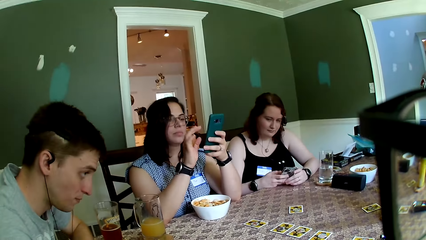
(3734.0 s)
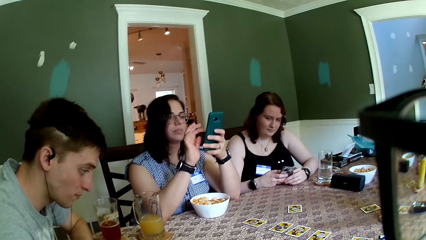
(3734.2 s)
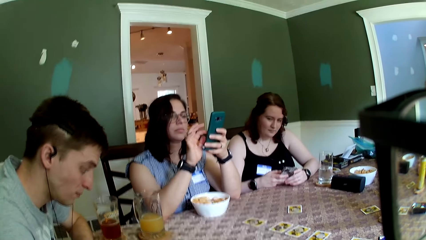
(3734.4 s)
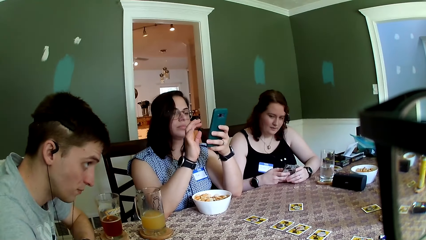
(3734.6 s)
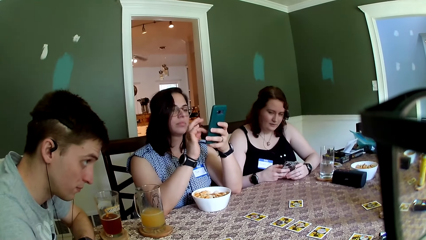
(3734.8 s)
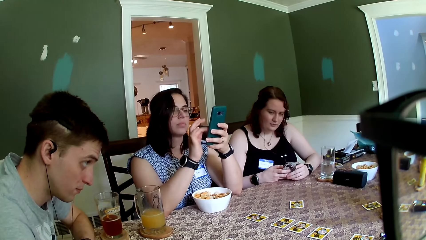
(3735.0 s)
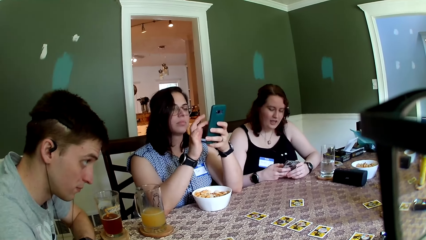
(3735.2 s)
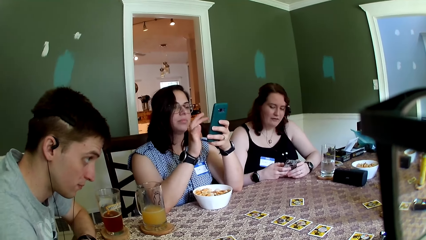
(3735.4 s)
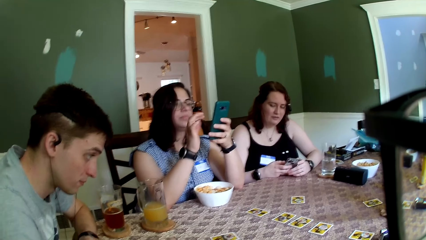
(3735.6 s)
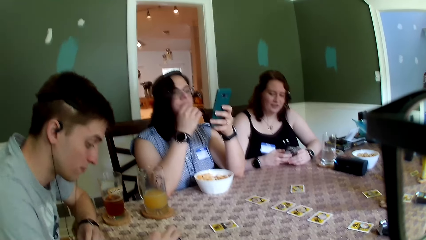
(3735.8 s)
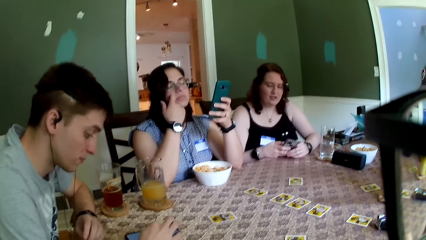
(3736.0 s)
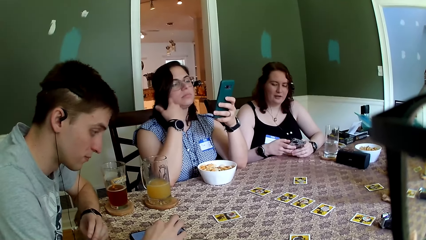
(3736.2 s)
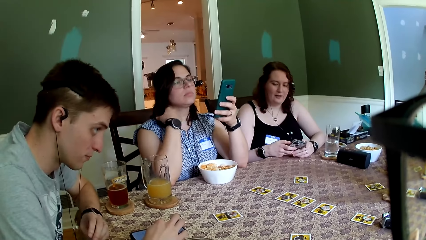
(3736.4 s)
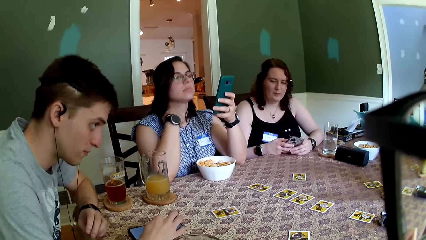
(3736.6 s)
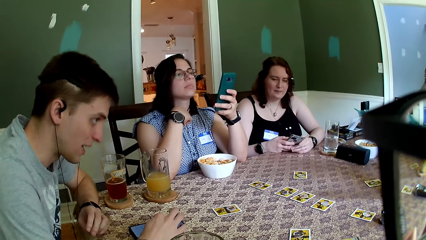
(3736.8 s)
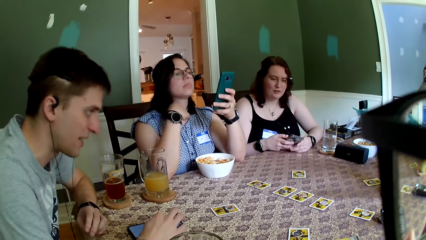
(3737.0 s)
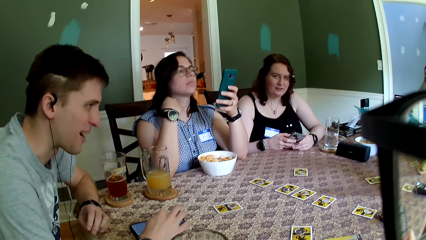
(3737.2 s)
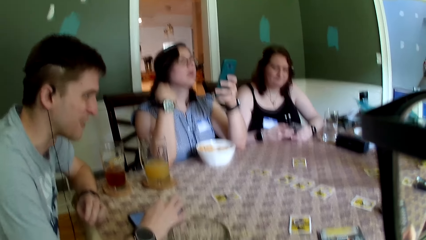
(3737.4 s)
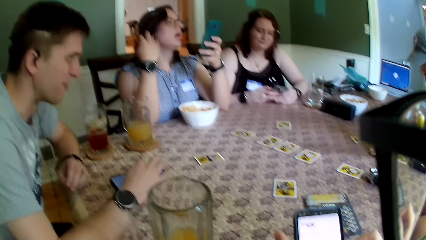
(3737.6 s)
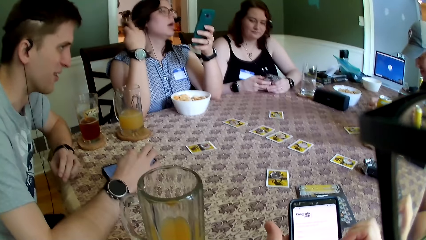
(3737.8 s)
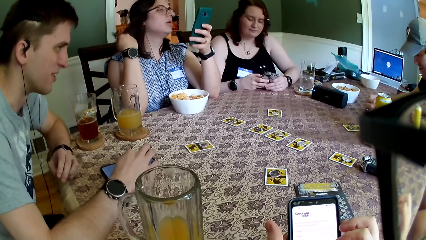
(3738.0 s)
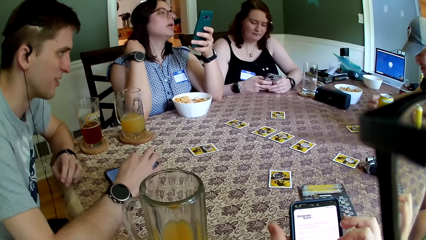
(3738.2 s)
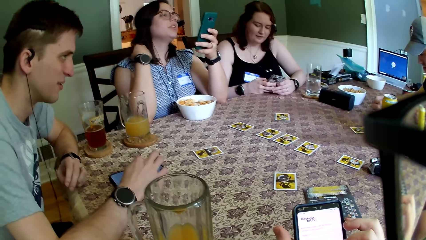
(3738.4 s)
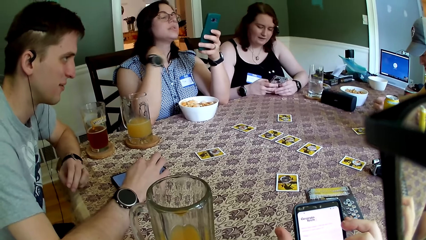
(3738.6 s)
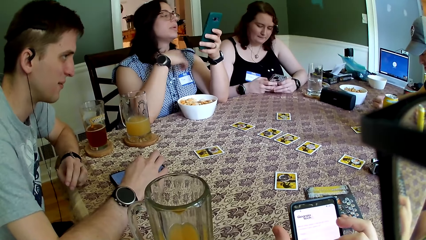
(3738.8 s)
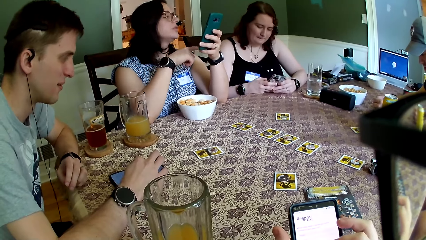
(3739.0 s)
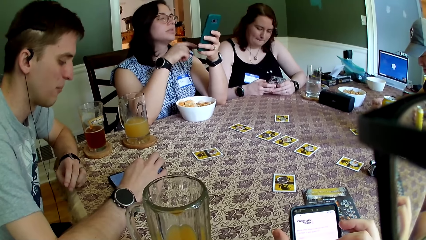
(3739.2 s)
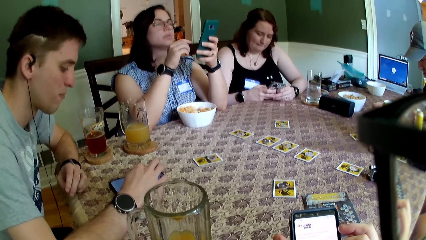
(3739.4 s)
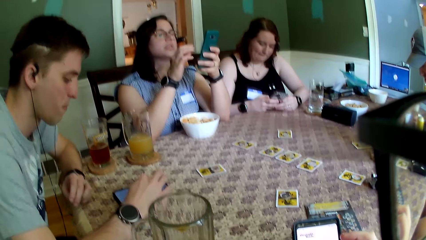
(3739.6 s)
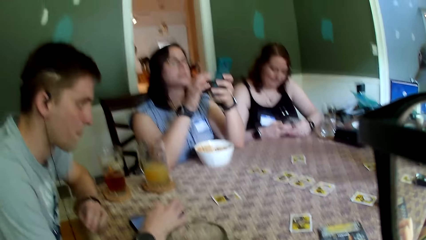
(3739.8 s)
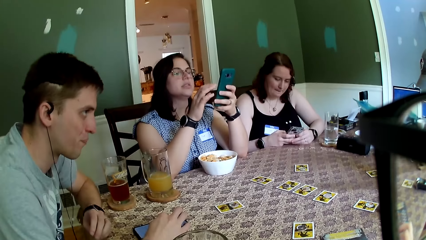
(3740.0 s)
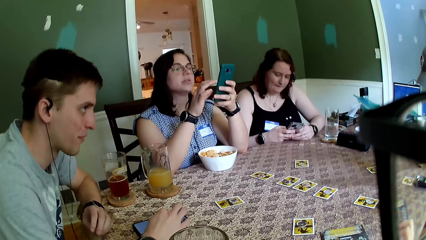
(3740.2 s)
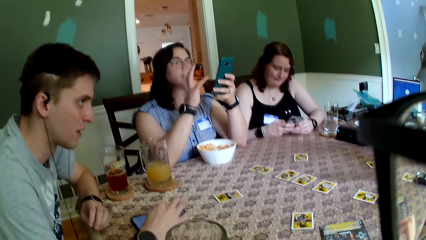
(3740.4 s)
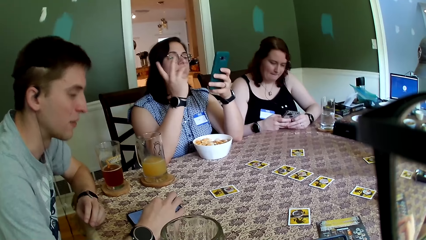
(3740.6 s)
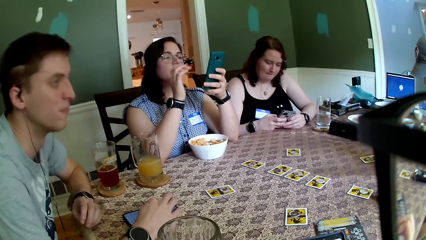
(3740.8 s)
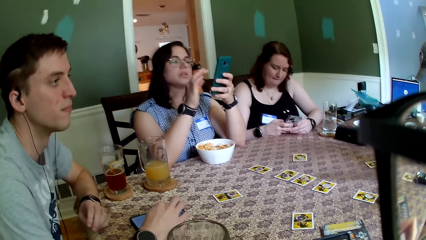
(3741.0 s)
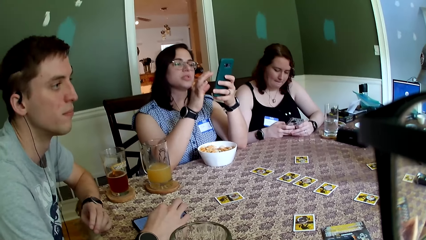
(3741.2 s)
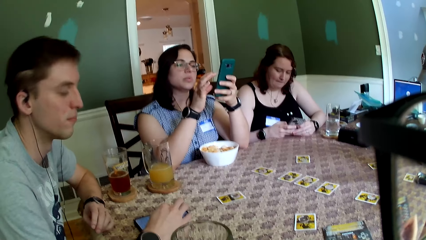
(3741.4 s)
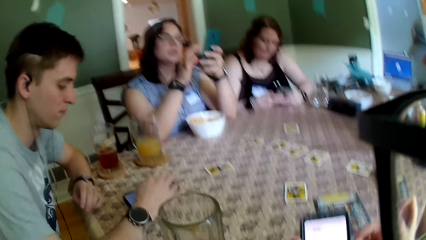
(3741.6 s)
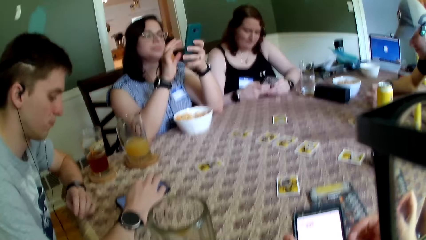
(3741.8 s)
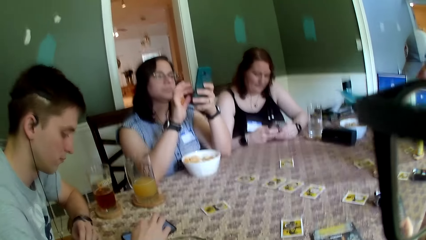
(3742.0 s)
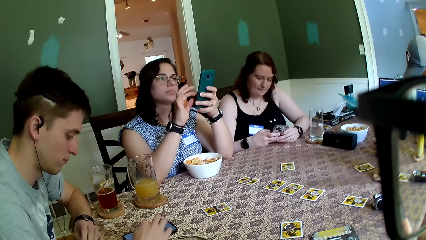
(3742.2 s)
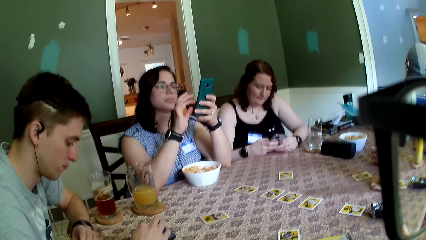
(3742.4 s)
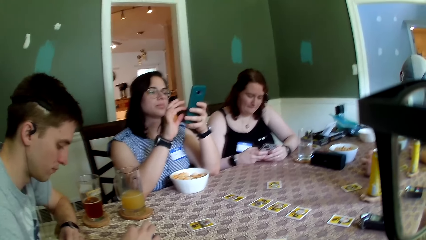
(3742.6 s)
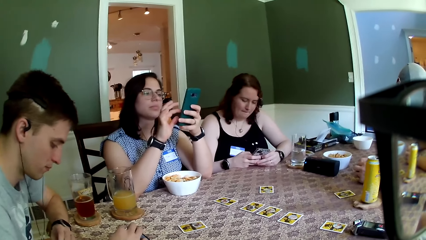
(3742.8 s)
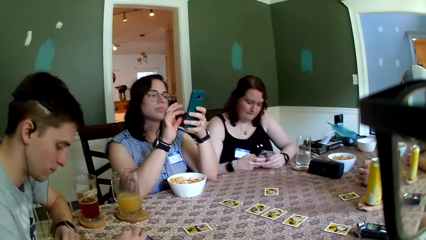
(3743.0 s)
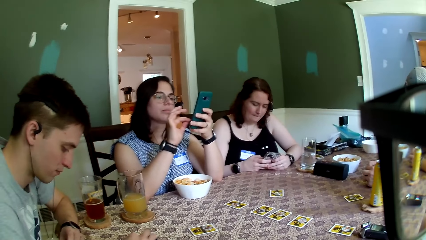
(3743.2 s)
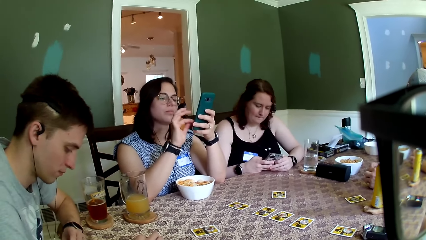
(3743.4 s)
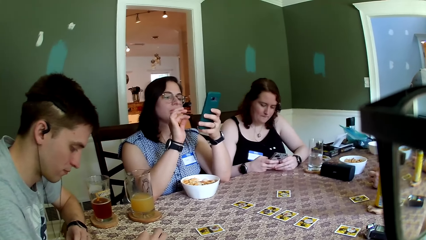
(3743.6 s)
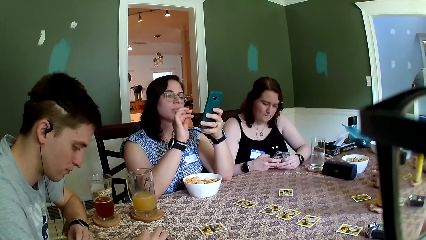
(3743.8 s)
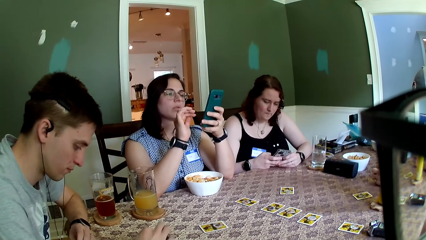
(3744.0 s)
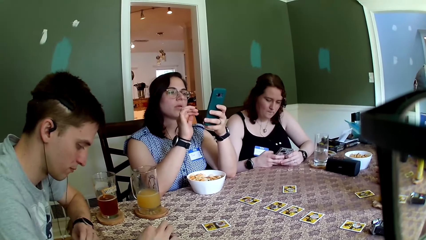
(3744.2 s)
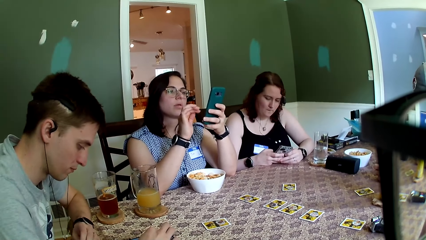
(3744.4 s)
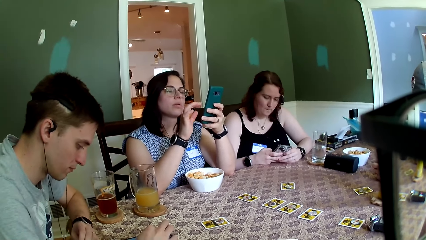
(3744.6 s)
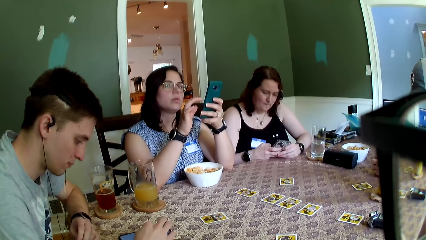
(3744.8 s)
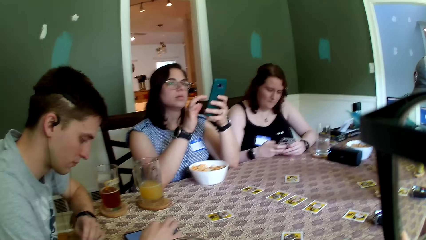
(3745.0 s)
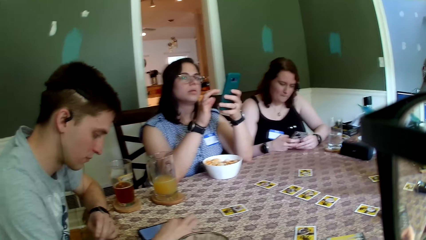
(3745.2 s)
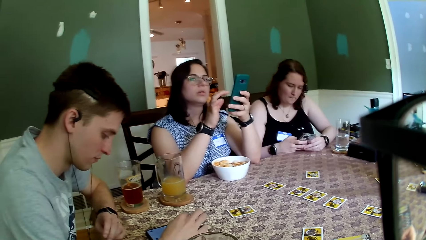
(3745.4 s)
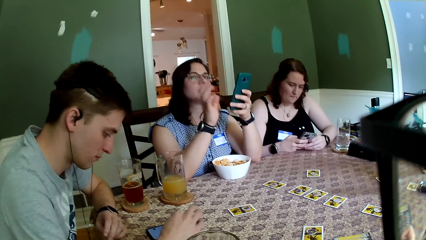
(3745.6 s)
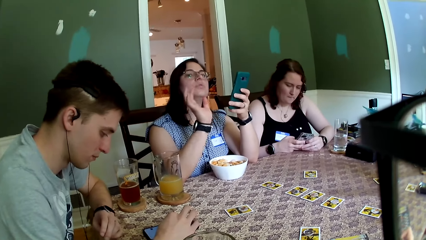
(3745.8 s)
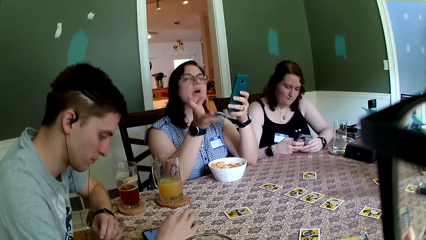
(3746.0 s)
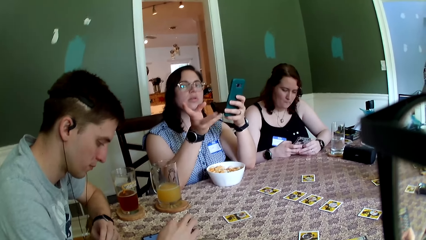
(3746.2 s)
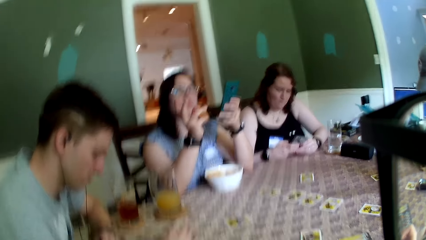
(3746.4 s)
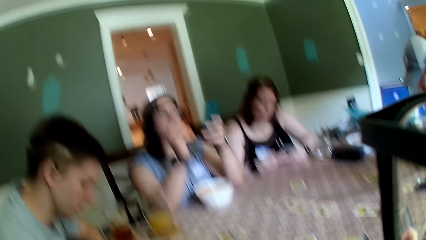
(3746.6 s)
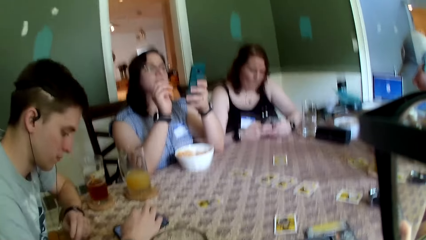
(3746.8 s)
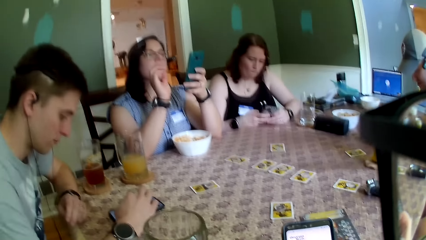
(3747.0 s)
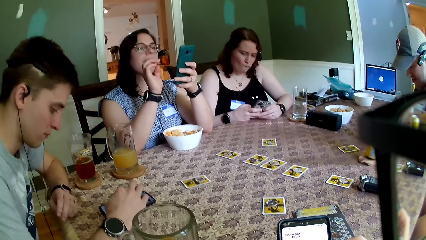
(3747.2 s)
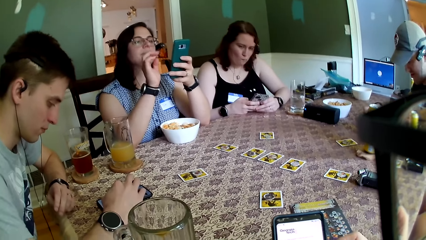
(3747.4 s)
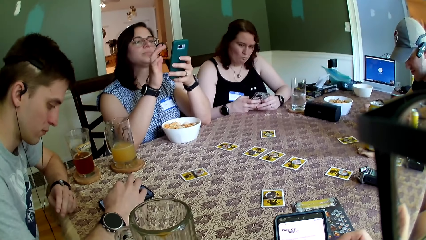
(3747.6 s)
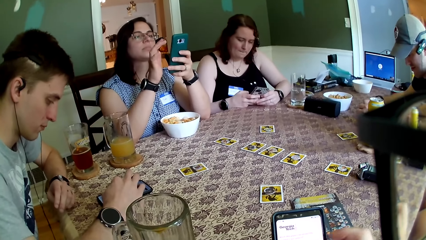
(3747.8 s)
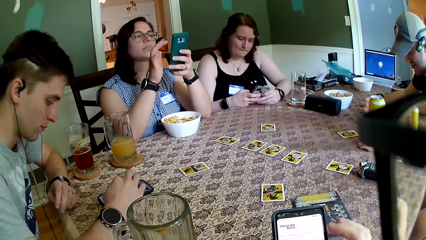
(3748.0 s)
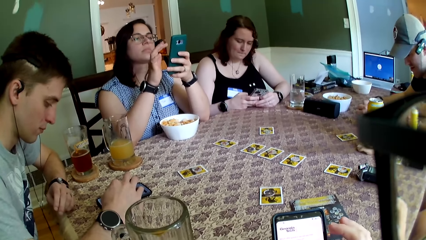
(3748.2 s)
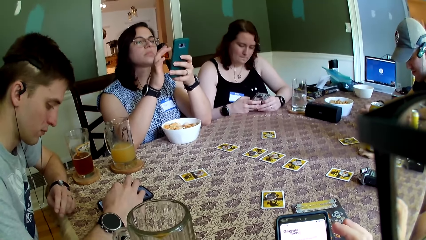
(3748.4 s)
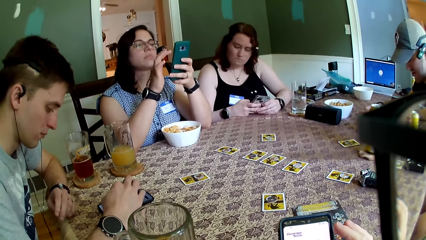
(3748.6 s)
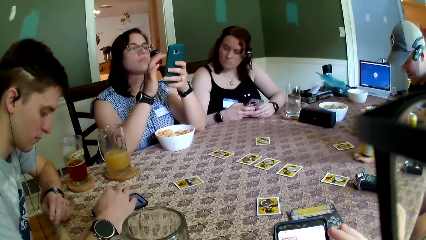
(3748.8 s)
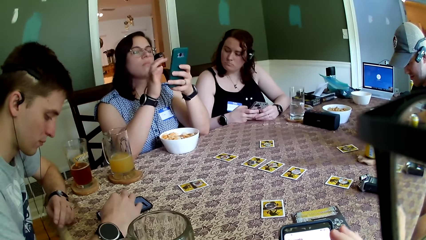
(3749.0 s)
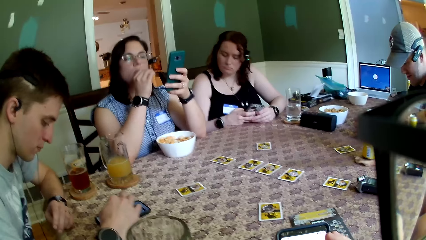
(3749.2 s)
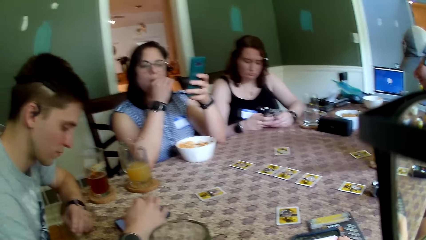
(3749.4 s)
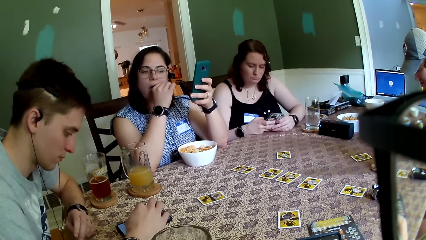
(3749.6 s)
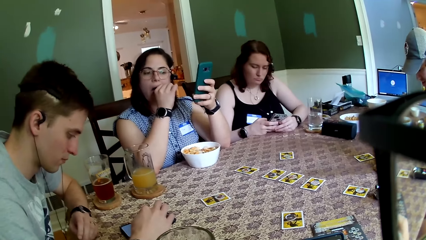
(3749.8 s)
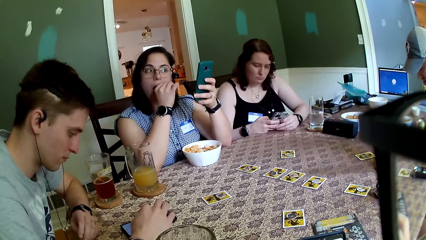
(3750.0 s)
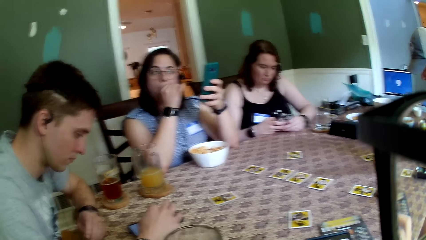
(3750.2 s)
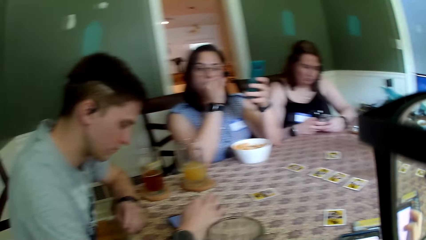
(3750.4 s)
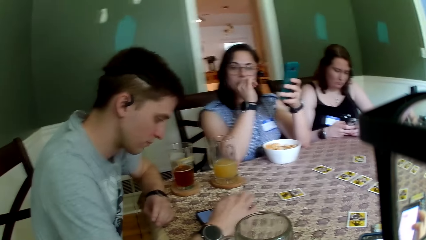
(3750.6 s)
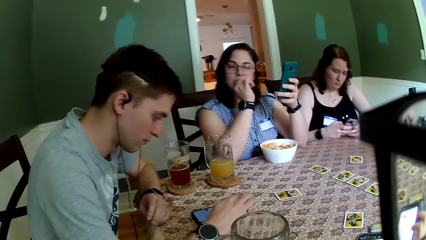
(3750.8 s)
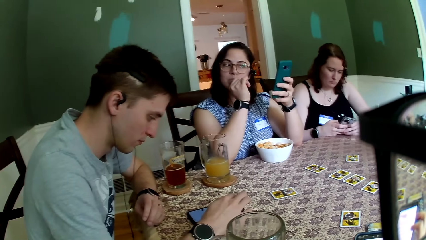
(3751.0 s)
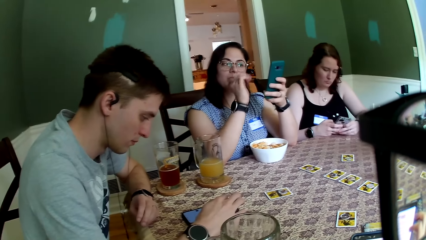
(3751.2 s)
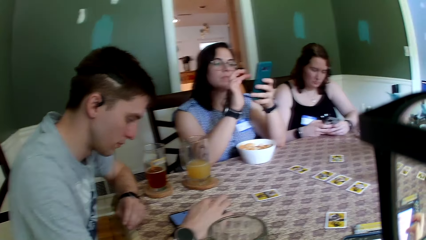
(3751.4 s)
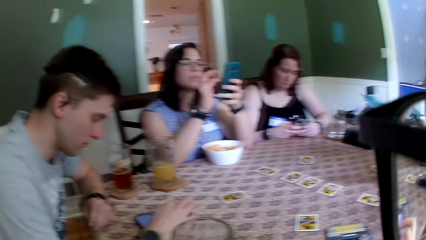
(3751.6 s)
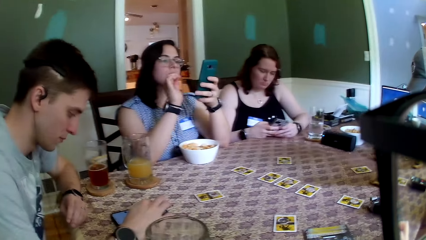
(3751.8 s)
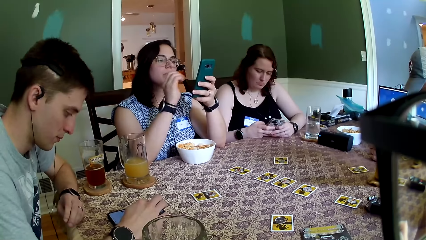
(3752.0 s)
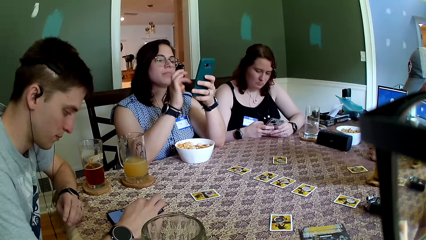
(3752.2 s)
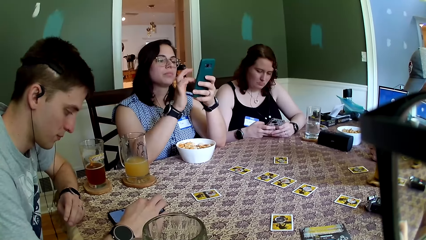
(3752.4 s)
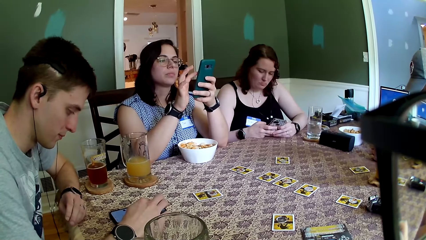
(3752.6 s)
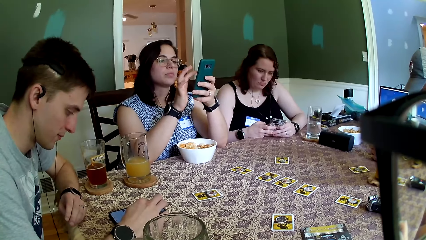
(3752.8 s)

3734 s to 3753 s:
The woman touches her hair with her right hand. The camera wearer uses a phone. The woman presses the phone with her right hand.
